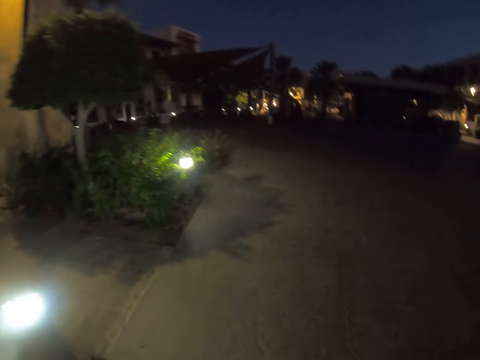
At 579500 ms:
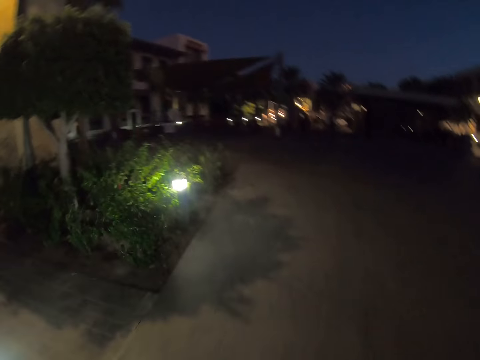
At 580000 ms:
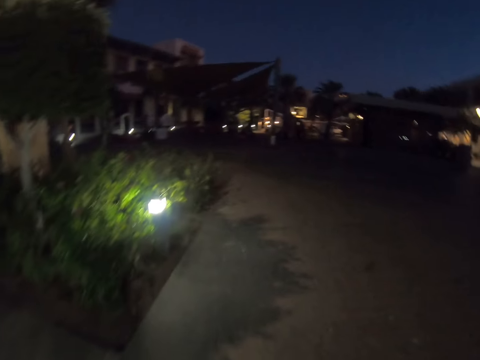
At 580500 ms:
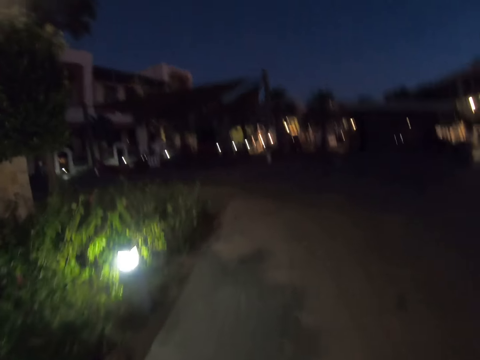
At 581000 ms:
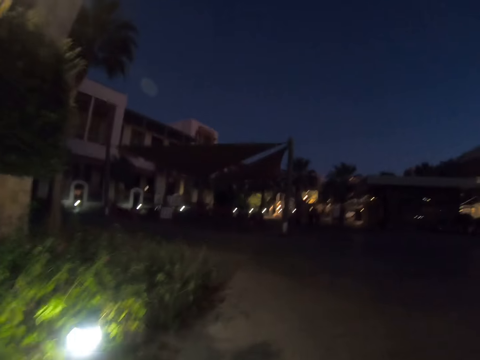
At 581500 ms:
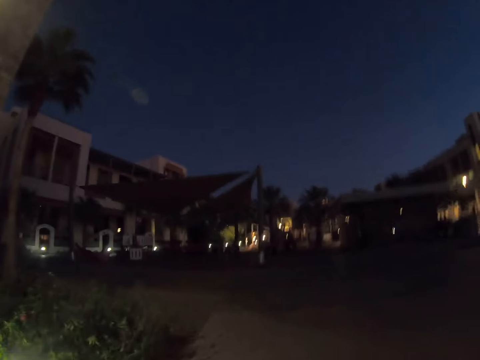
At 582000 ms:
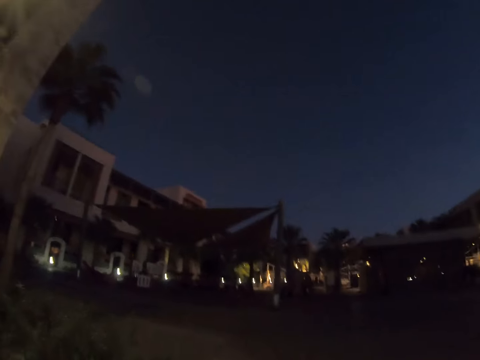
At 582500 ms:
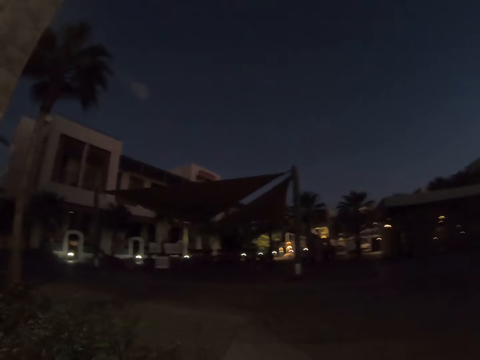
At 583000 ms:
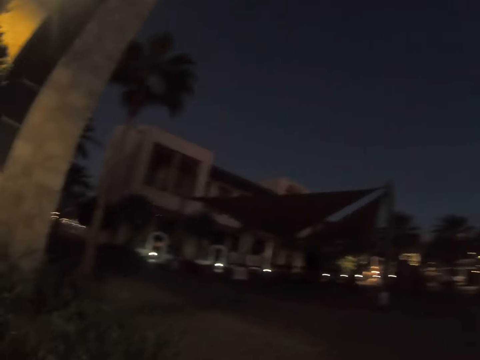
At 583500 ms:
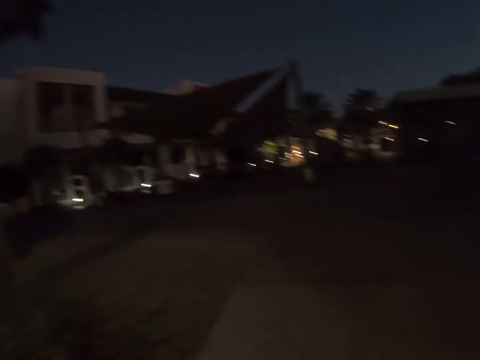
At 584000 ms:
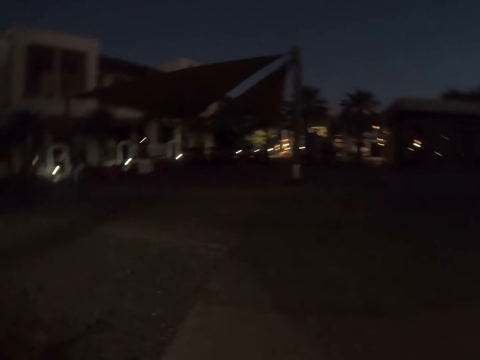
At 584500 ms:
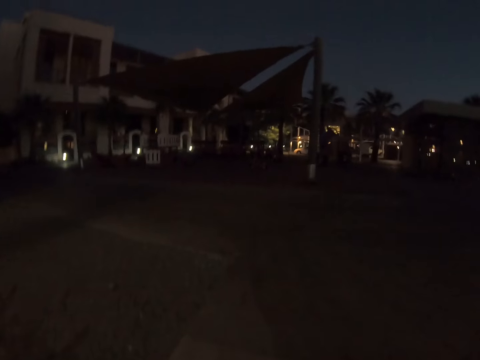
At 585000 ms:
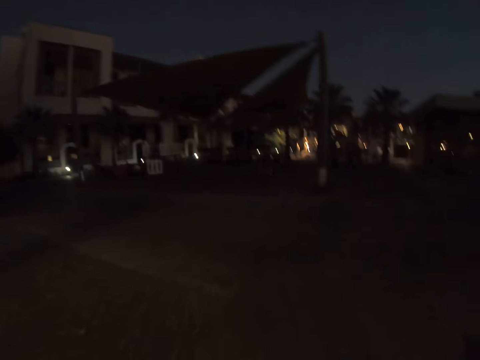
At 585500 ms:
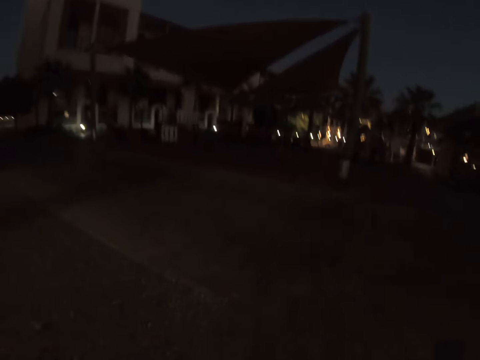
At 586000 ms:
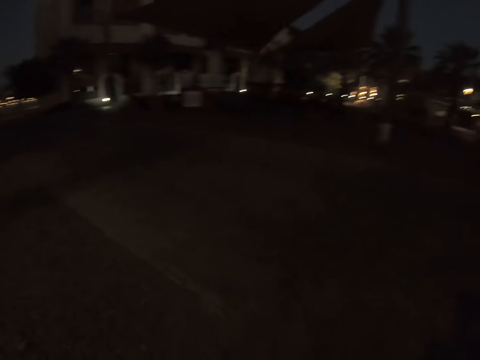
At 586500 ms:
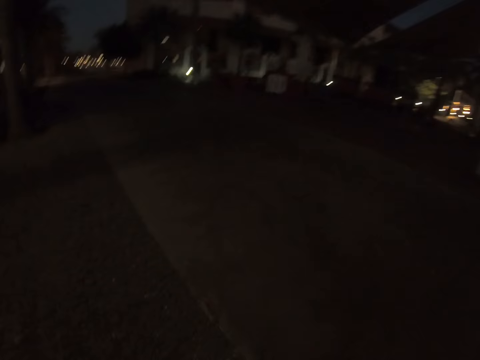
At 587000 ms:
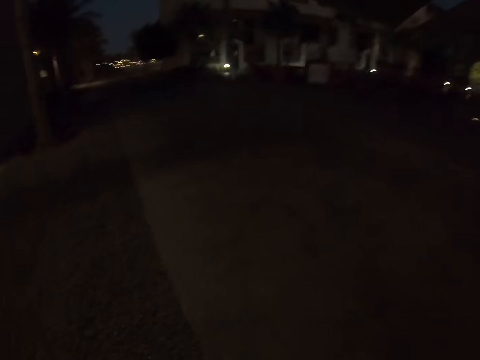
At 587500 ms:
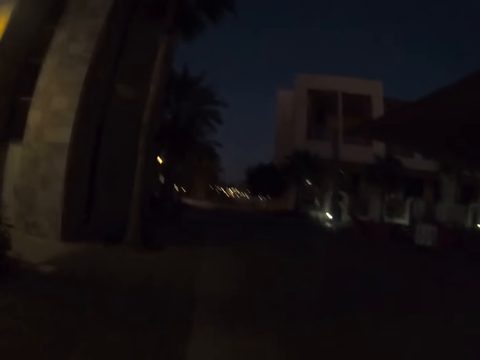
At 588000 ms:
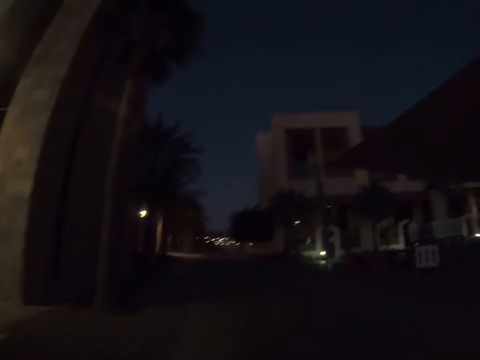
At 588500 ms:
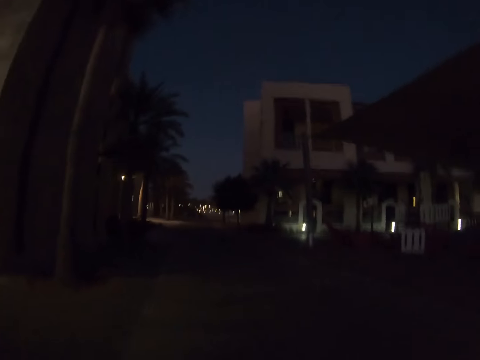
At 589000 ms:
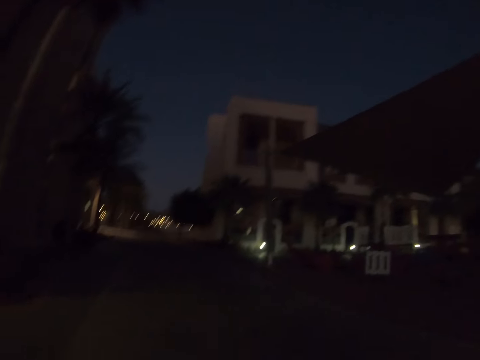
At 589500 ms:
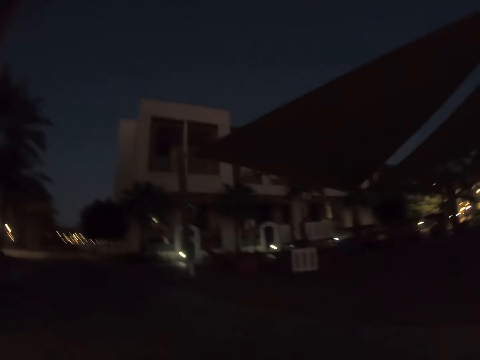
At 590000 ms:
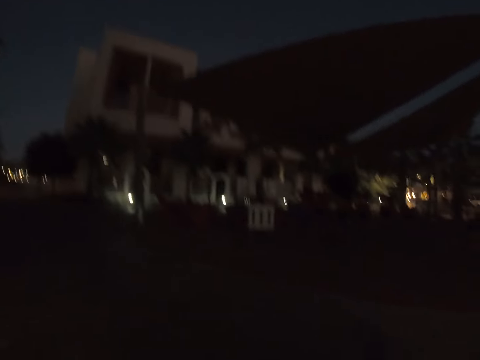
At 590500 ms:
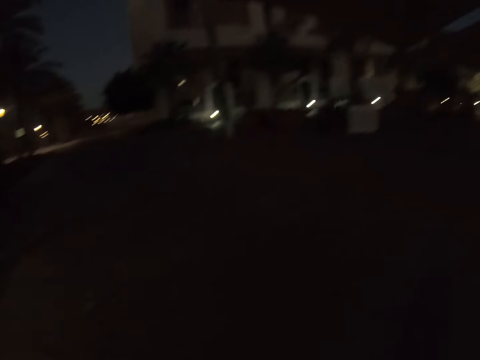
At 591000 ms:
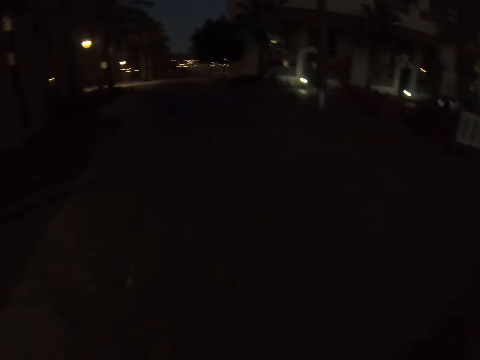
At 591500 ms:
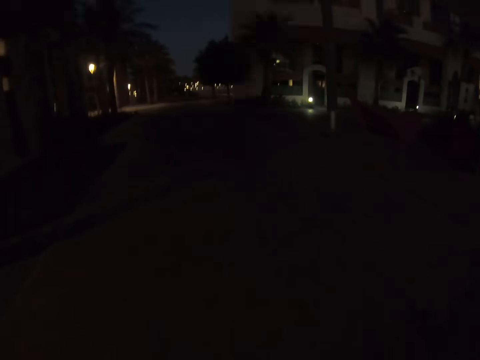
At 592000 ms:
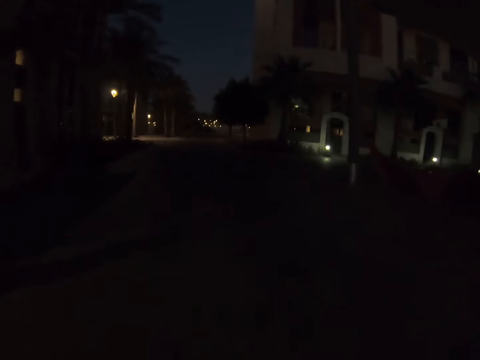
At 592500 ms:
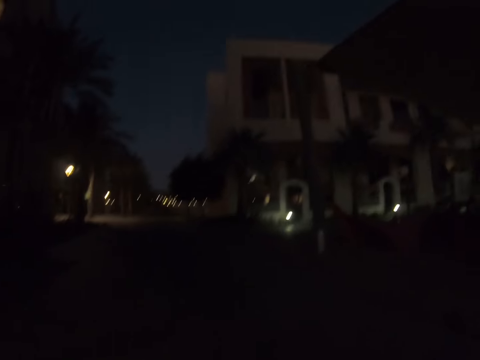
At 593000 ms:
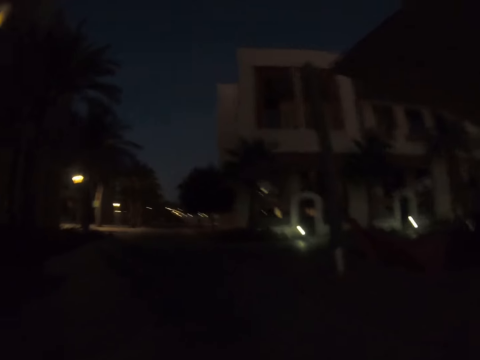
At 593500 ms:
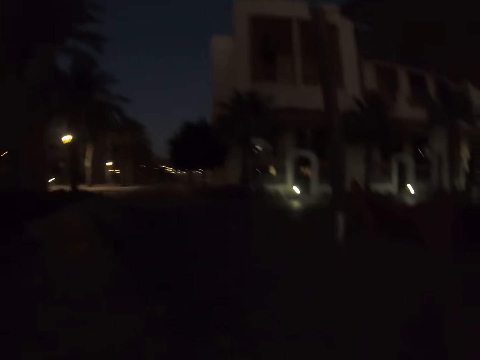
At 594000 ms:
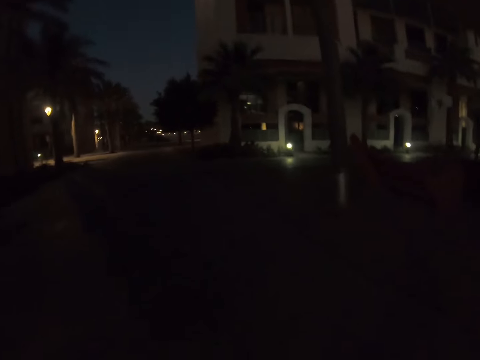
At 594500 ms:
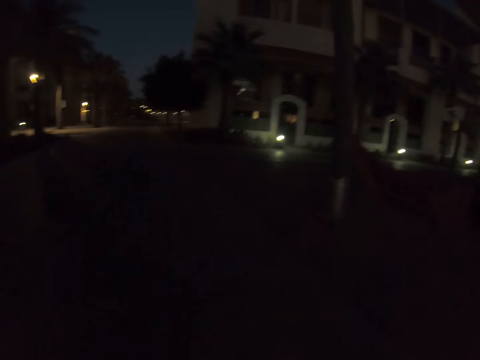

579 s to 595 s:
The camera wearer turns around. They walk on the road.

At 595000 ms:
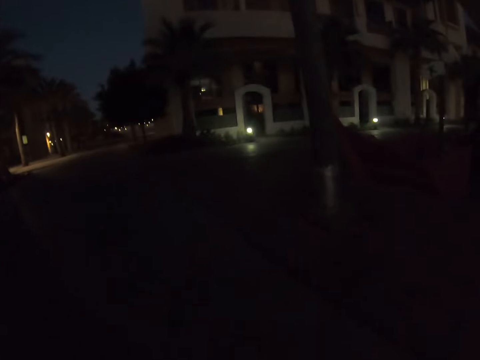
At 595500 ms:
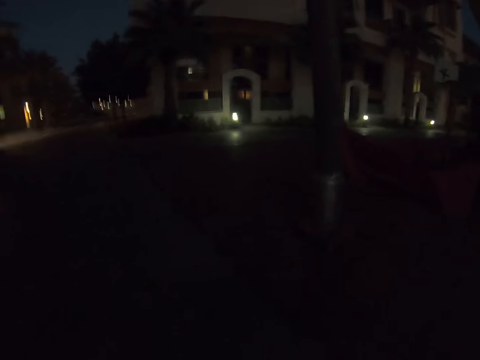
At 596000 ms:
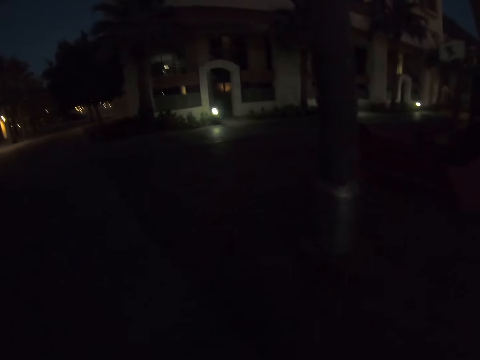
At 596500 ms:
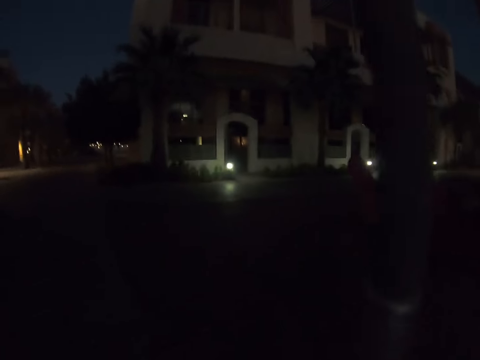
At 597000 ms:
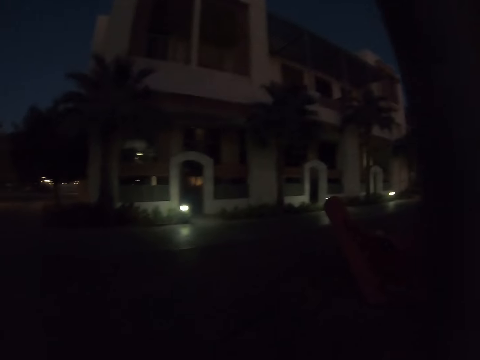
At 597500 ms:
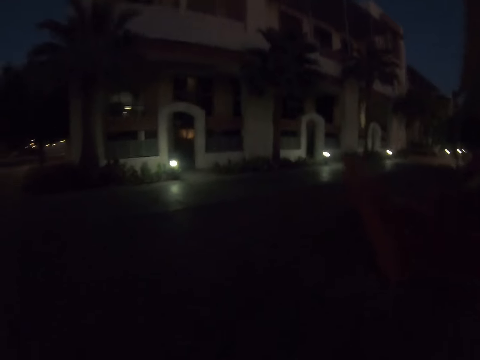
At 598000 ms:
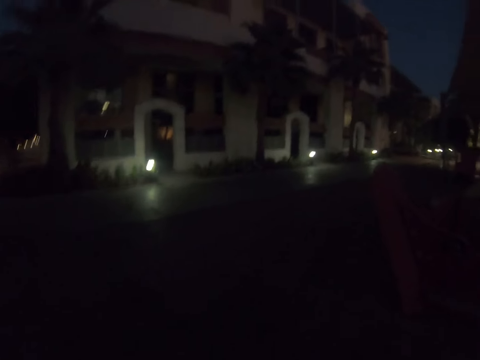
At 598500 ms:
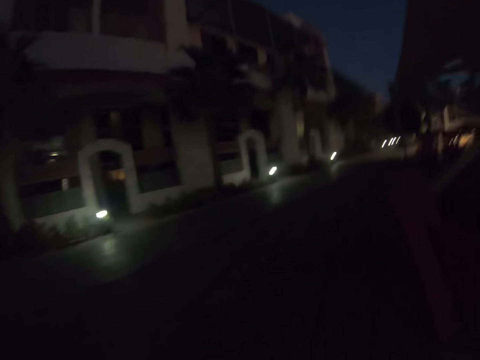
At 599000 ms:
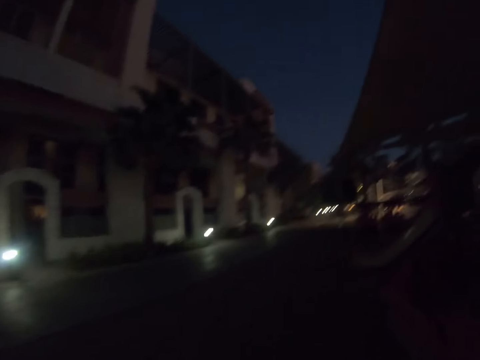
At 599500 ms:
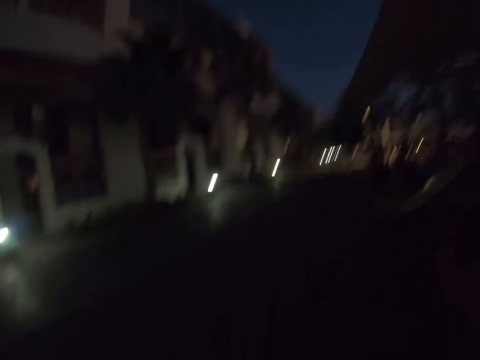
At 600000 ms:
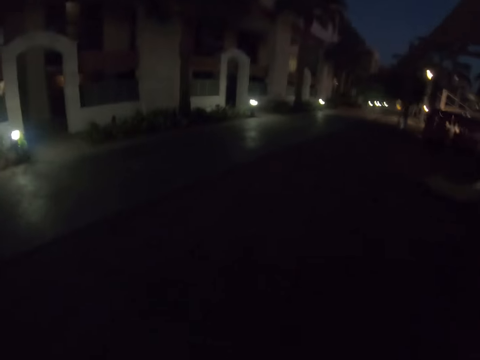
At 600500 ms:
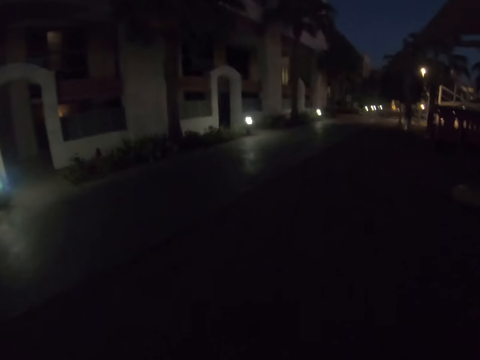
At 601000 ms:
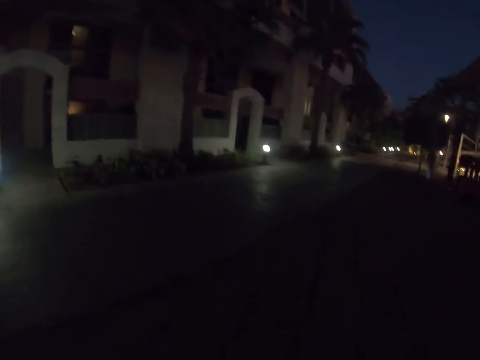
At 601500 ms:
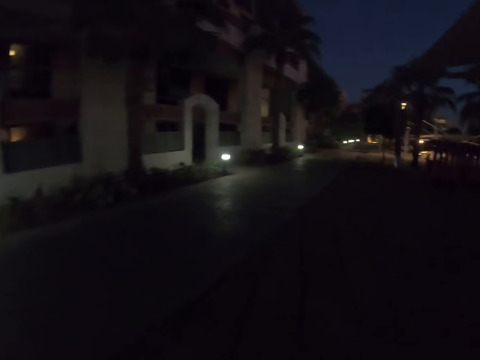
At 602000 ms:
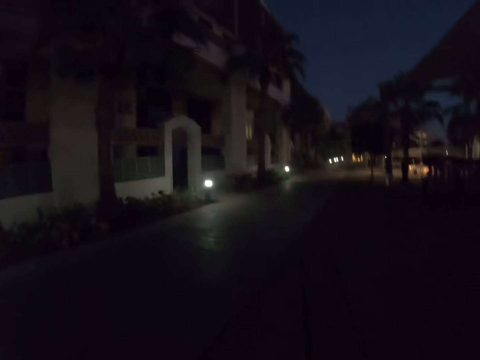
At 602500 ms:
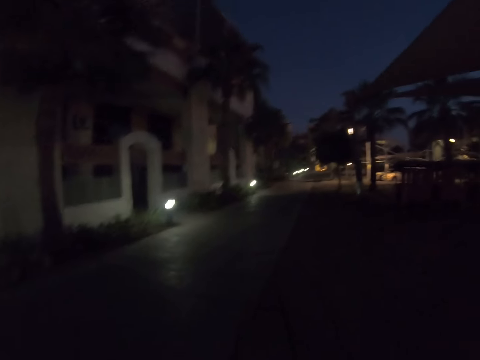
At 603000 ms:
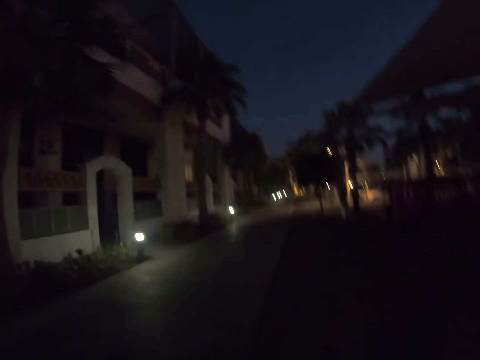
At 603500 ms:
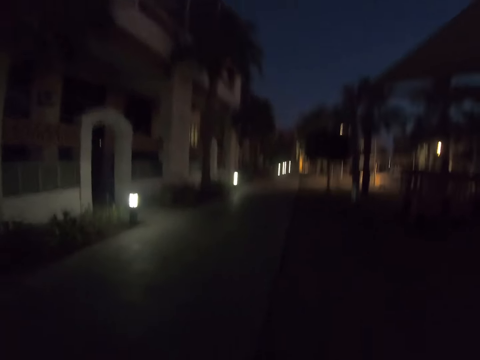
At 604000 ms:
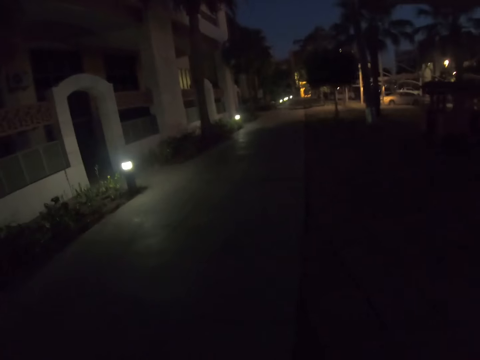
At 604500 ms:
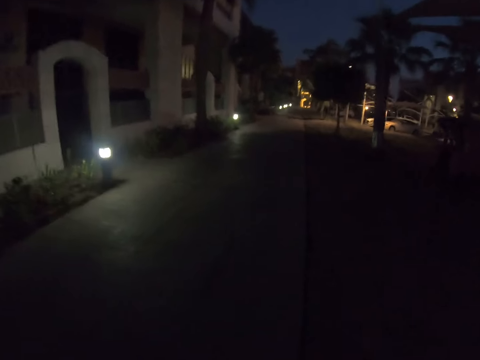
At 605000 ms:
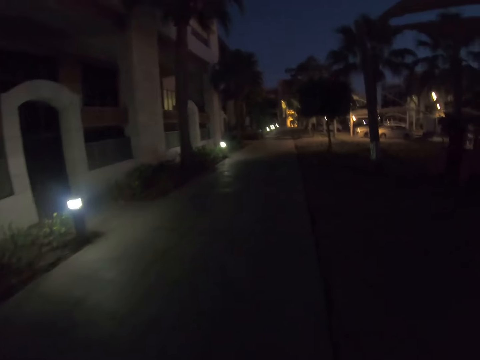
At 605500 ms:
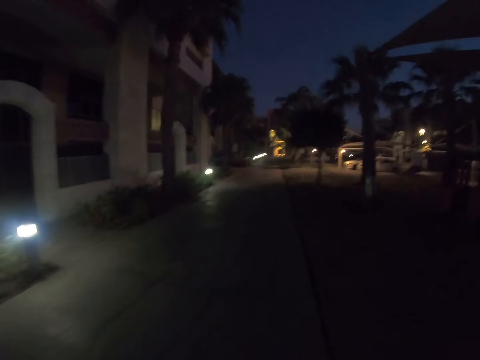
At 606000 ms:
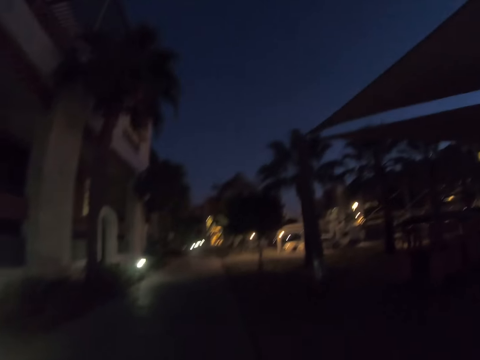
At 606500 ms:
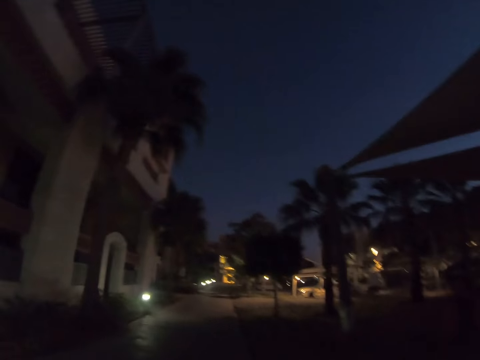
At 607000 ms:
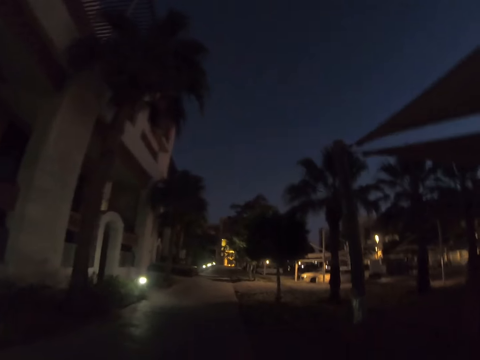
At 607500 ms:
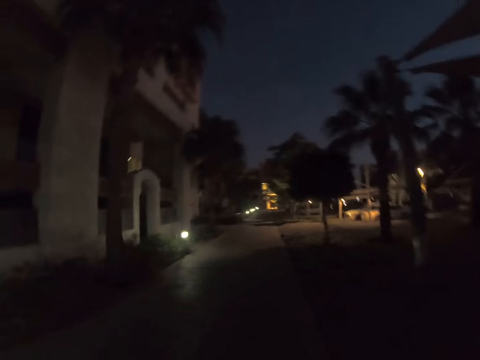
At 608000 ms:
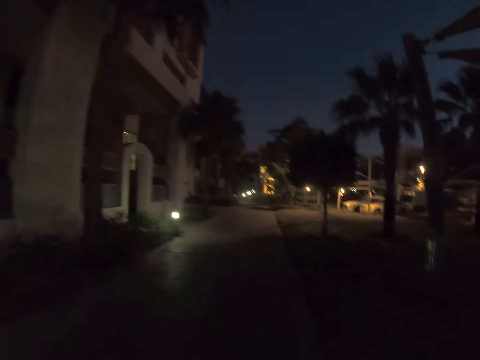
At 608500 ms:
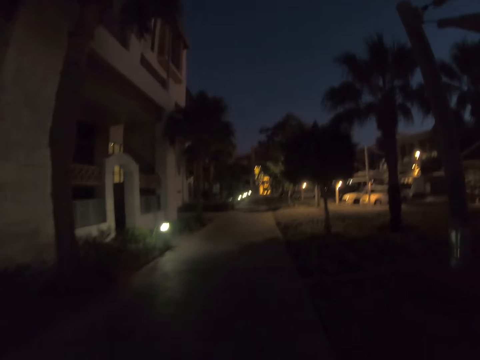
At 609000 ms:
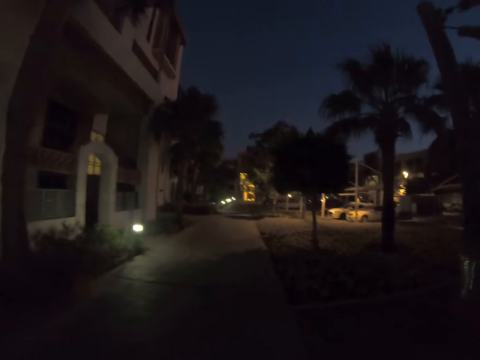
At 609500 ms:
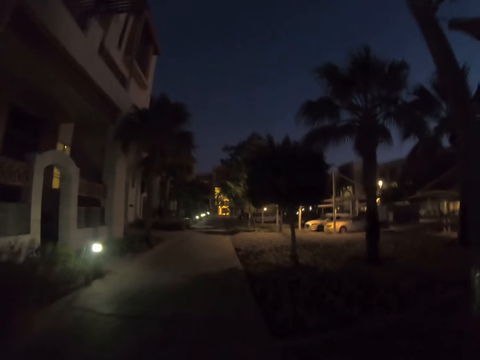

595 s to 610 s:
The camera wearer walks on the pavement.
